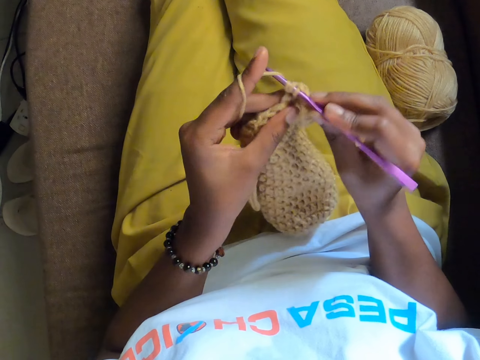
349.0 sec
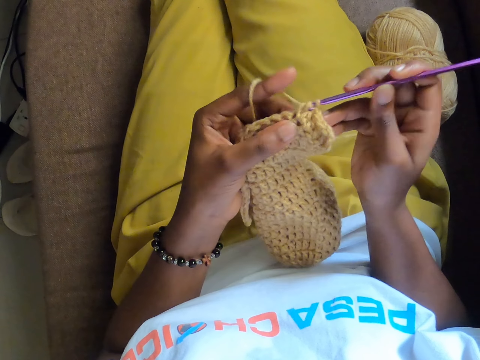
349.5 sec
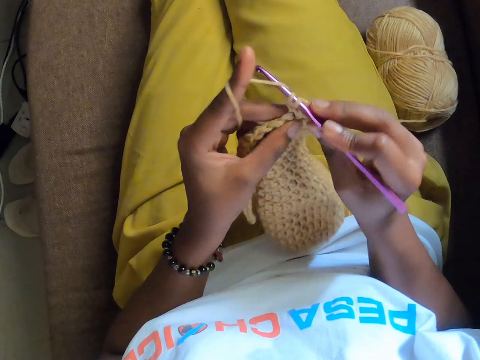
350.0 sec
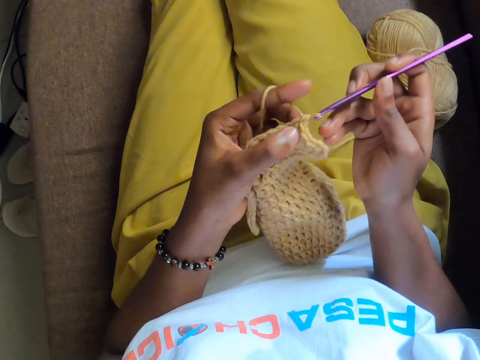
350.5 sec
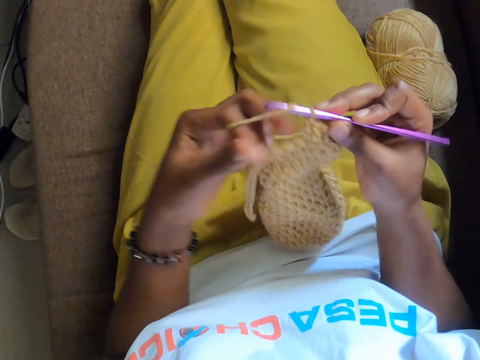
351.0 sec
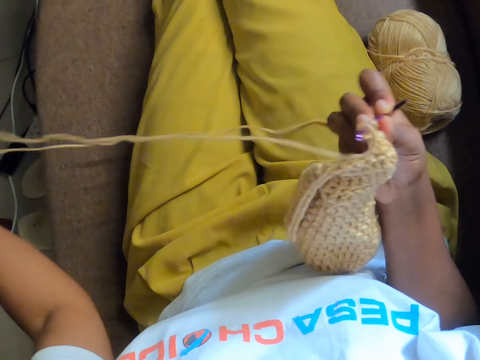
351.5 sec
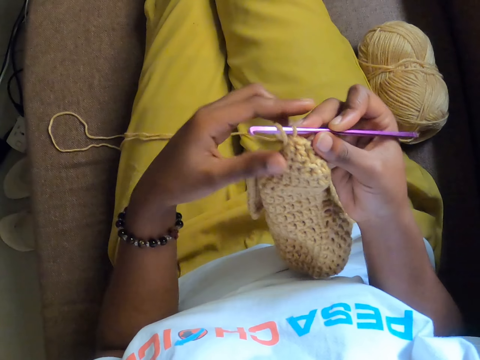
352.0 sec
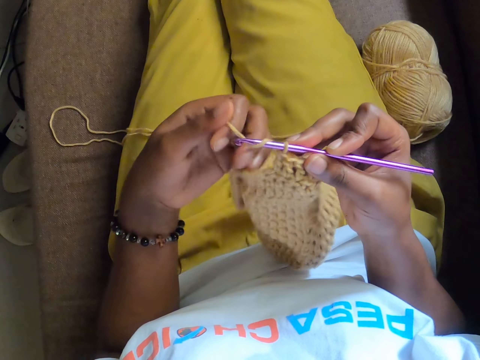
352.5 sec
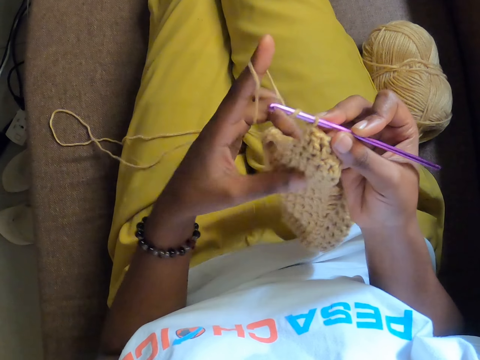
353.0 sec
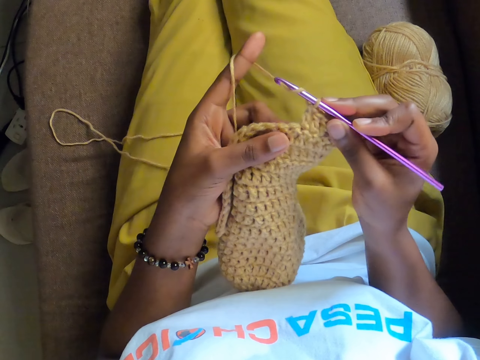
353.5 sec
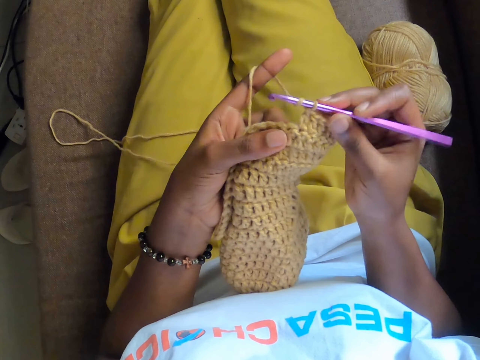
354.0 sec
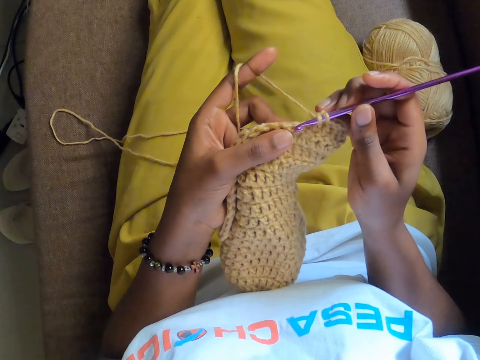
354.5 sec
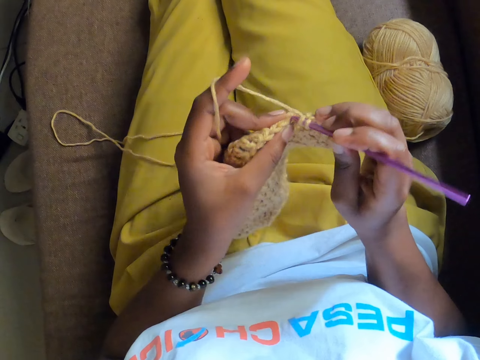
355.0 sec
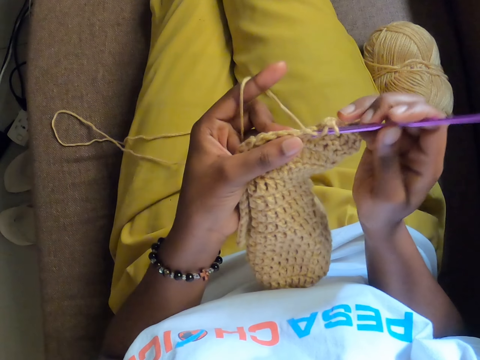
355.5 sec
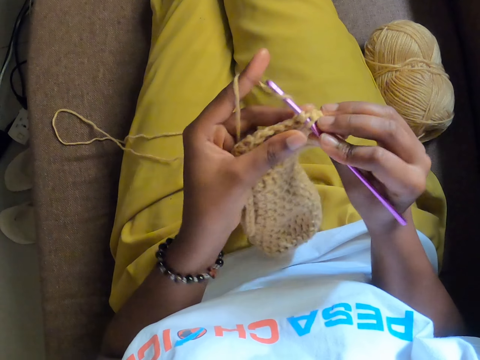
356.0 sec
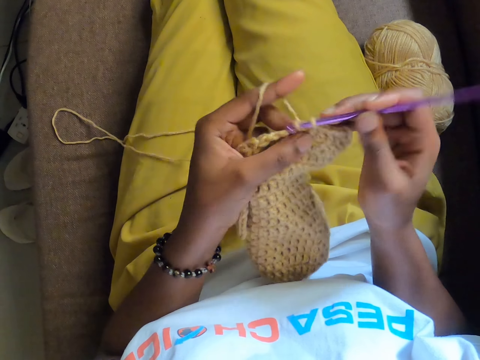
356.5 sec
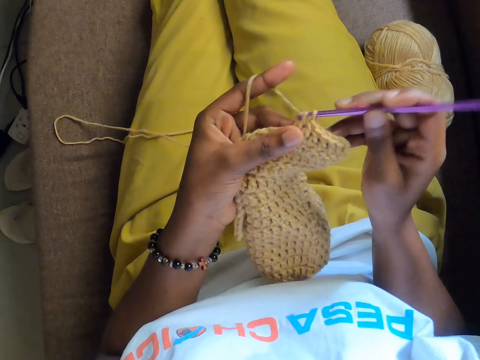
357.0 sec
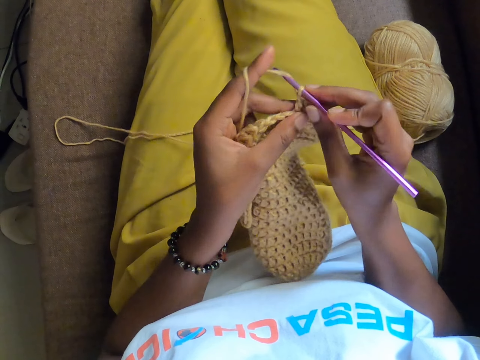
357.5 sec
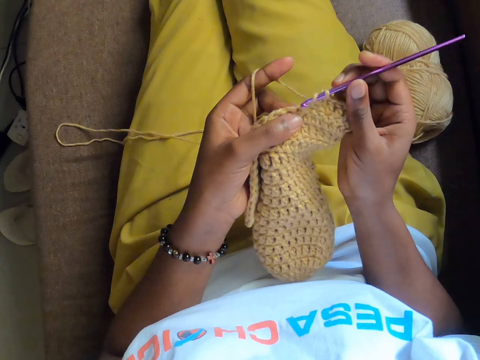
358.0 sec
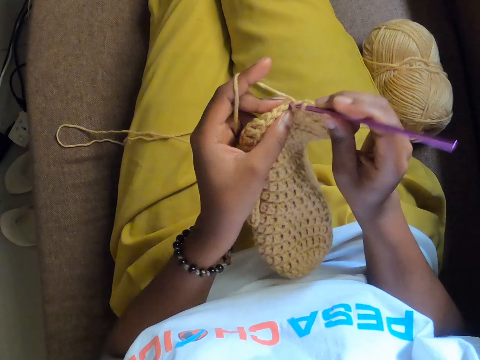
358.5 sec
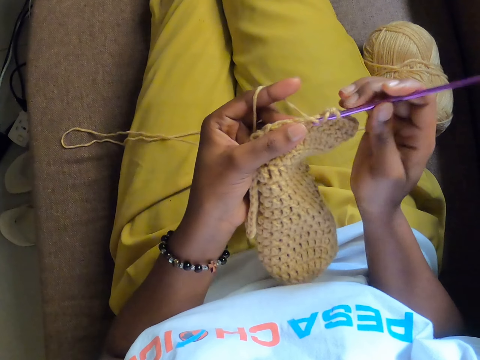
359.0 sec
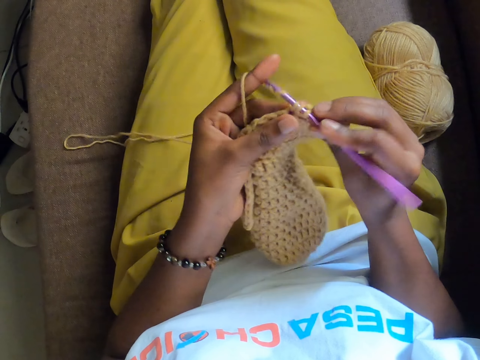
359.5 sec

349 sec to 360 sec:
The camera wearer pulls the crochet yarn with her left hand. She holds the crochet yarn with both hands. She crochets a cloth with both hands.

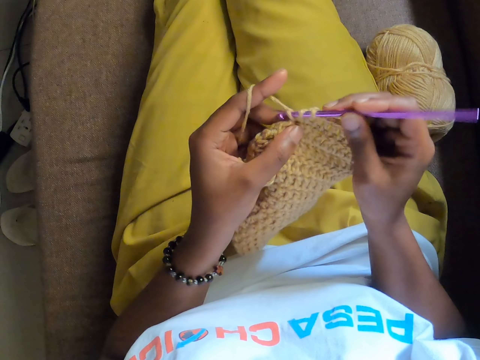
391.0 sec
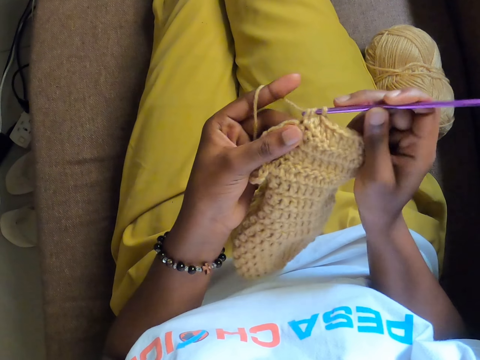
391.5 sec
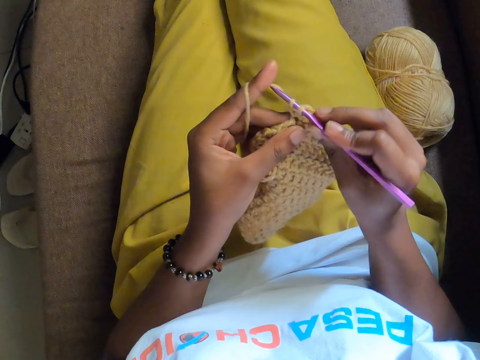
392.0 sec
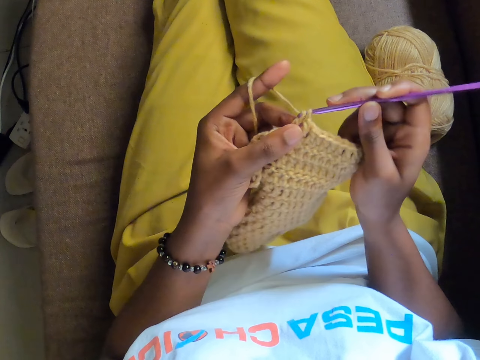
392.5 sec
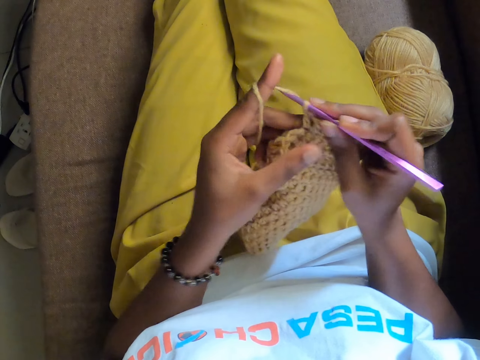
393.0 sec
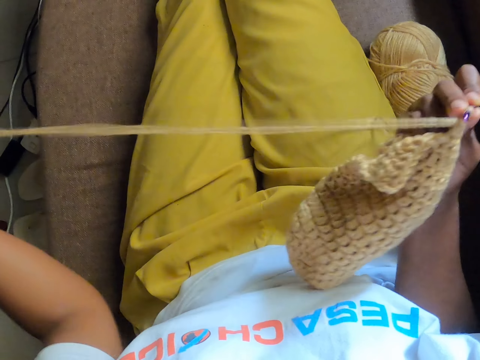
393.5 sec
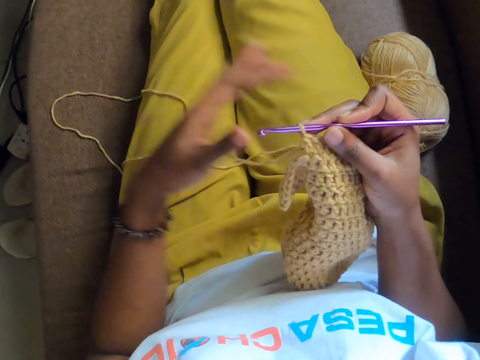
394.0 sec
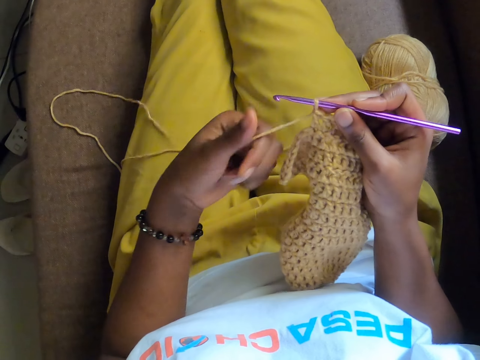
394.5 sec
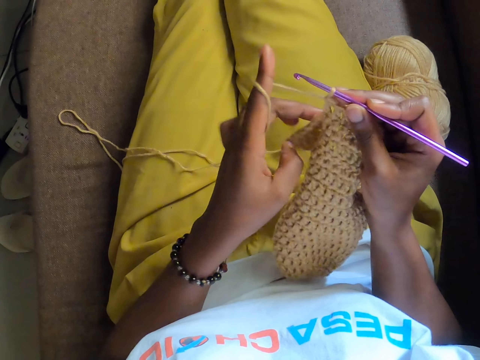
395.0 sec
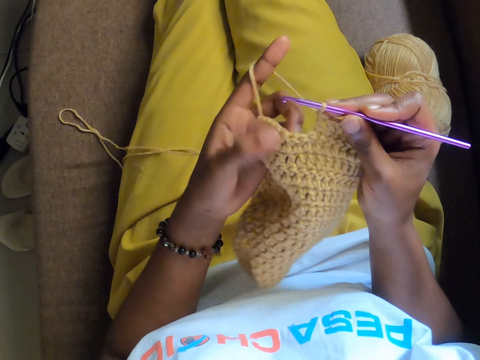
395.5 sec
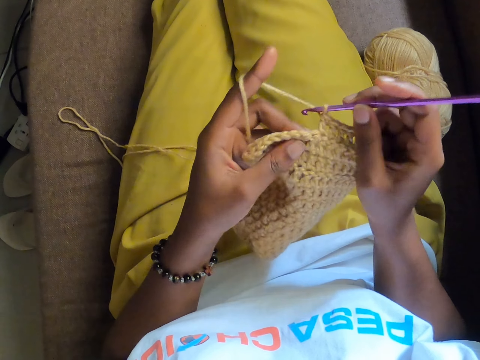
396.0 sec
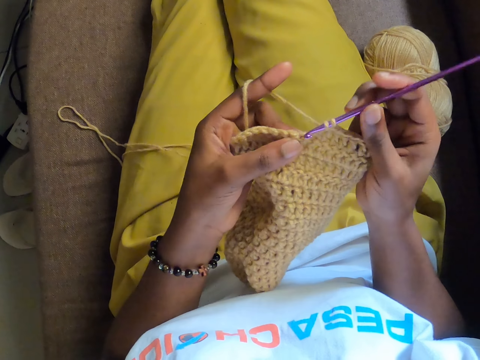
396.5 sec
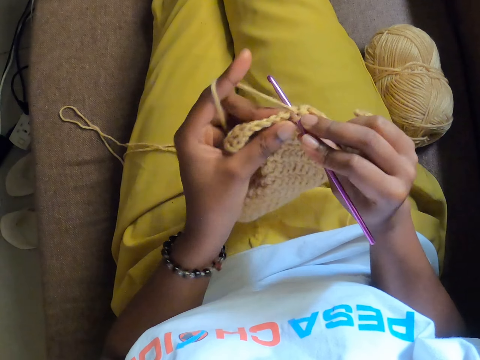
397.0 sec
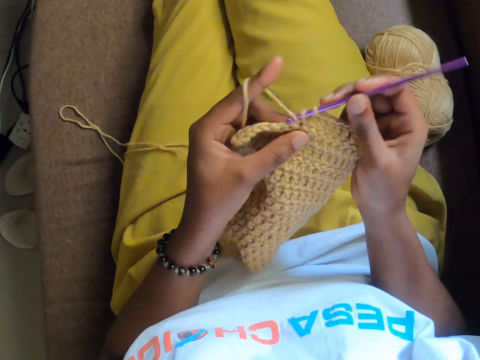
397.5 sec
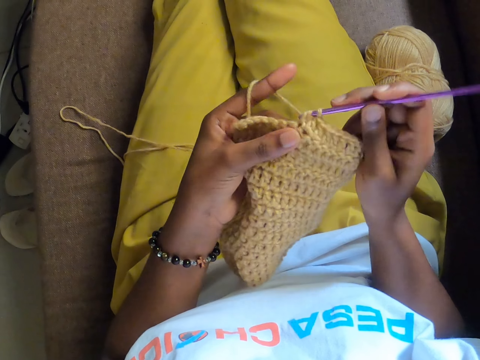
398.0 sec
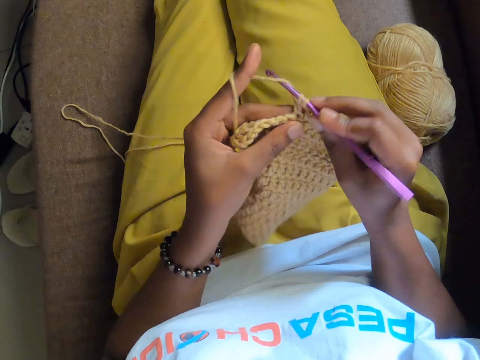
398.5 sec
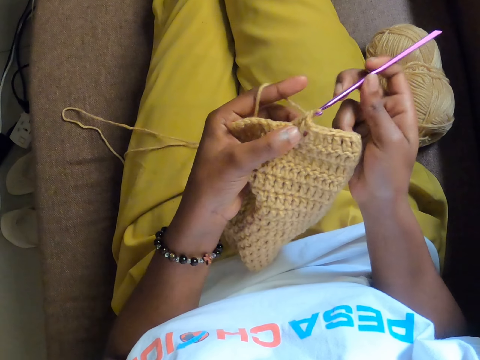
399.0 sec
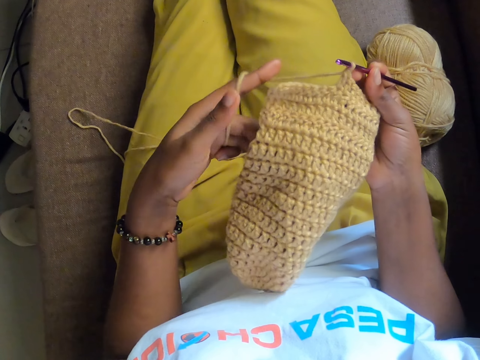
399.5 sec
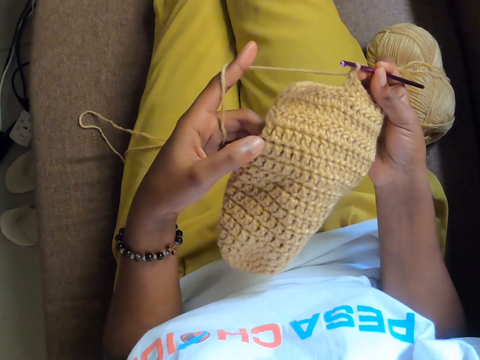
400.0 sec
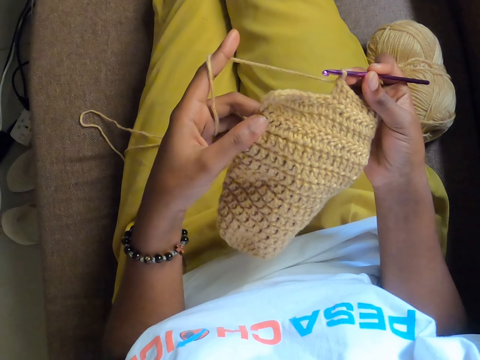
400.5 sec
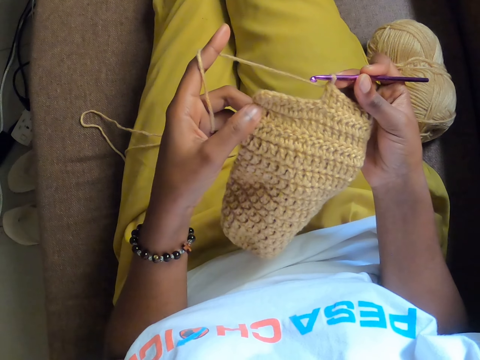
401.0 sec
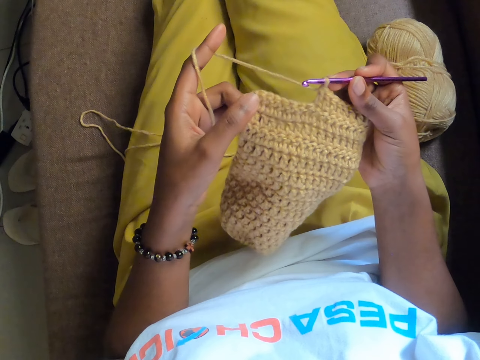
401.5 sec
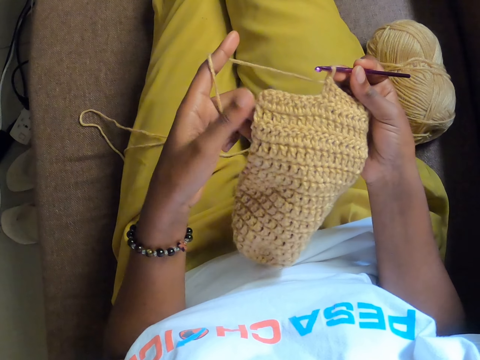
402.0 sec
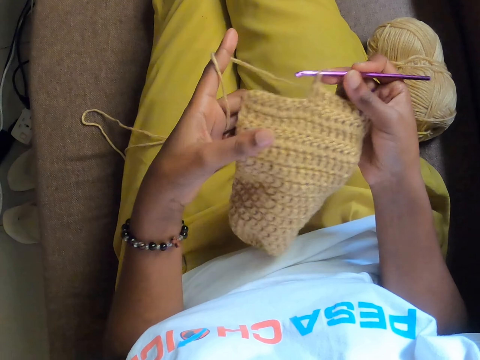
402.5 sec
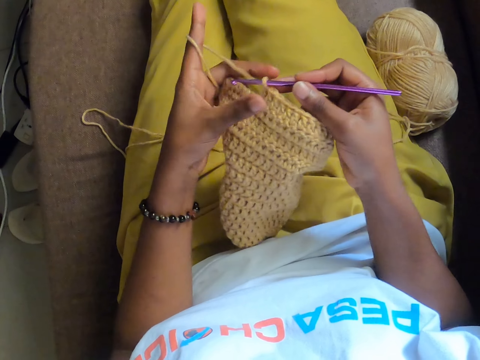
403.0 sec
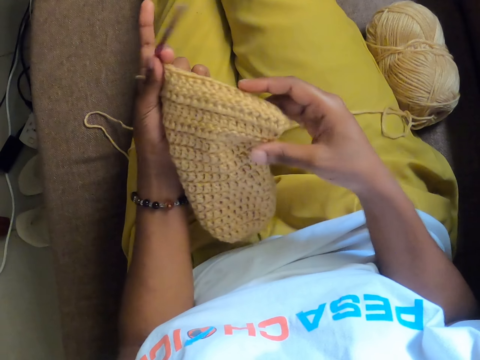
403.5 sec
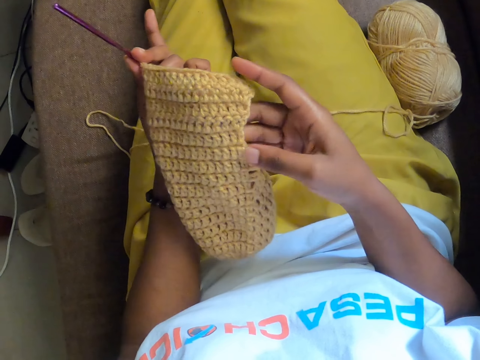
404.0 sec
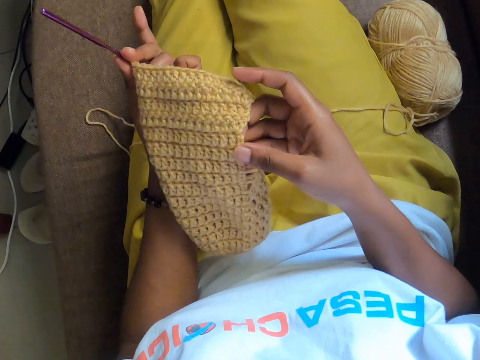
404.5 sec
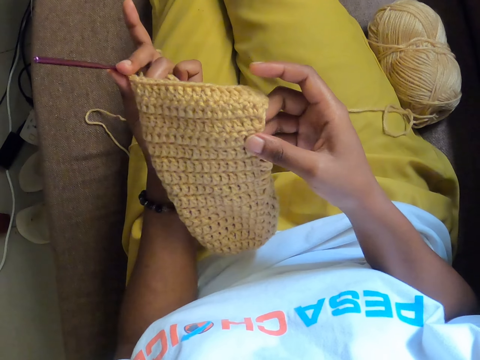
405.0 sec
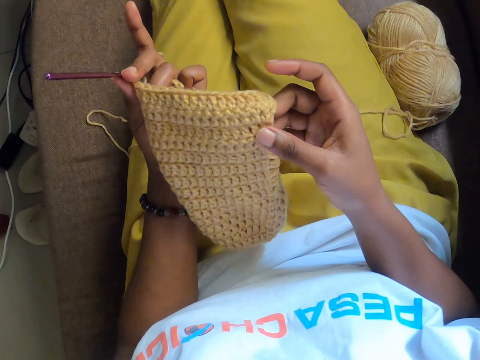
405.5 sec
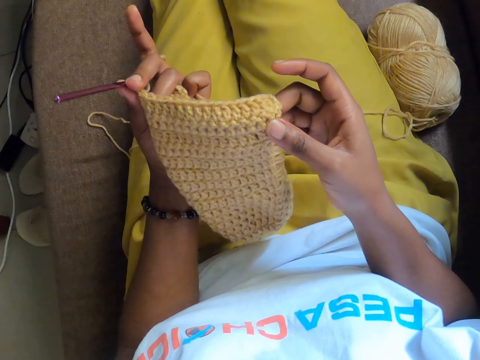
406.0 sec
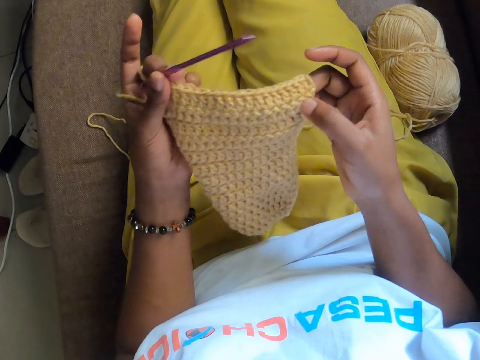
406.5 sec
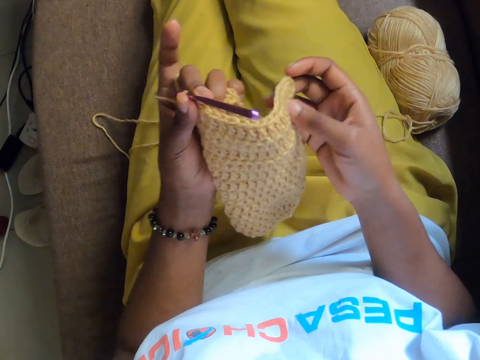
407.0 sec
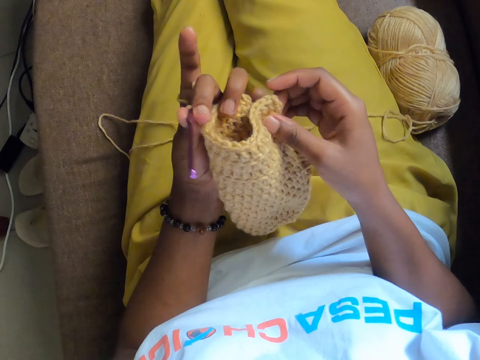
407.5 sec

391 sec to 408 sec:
The camera wearer pulls the crochet yarn with her left hand. She holds the crochet yarn with both hands. She touches the knitted cloth and looks at the cloth. She passes the crochet hook from her right hand to her left hand. She adjusts the crochet yarn with both hands.
